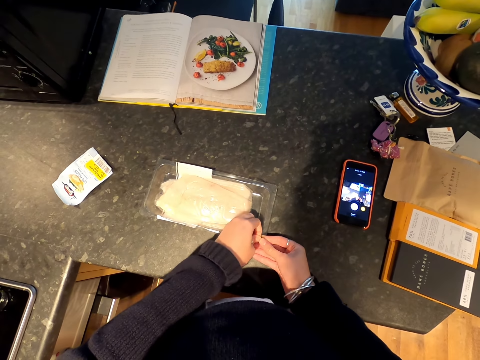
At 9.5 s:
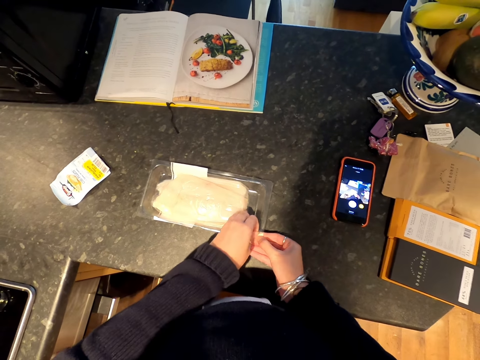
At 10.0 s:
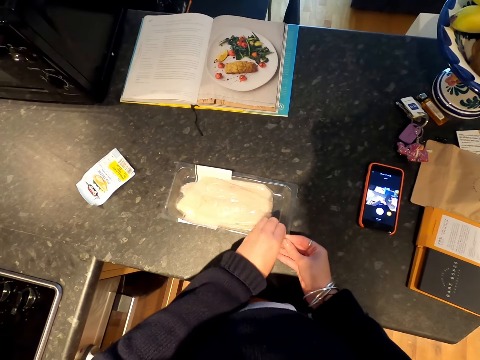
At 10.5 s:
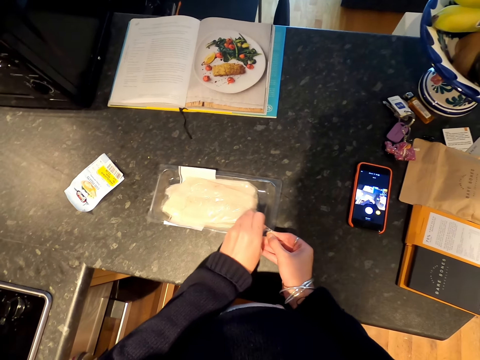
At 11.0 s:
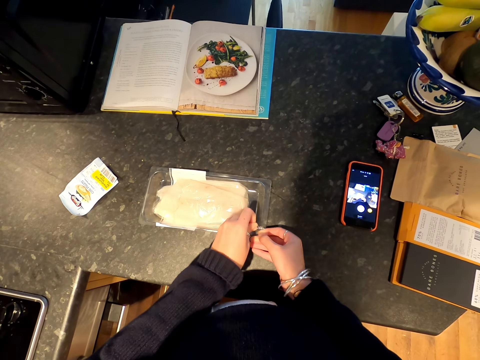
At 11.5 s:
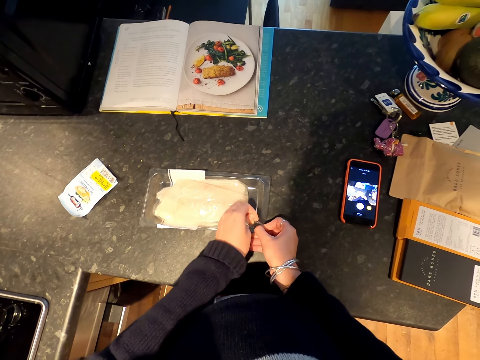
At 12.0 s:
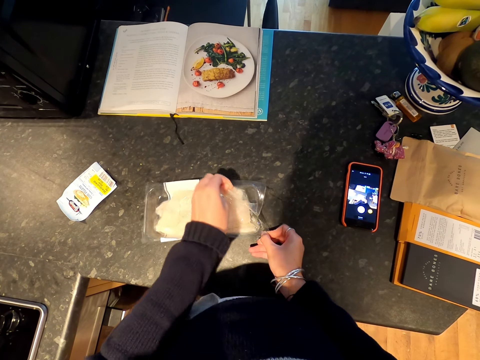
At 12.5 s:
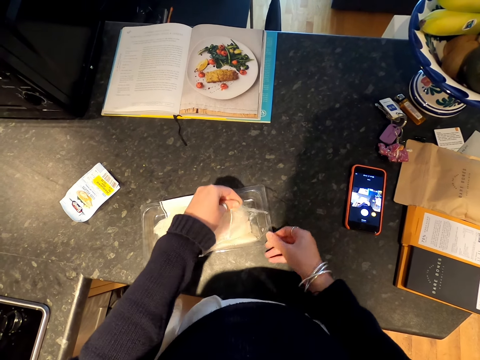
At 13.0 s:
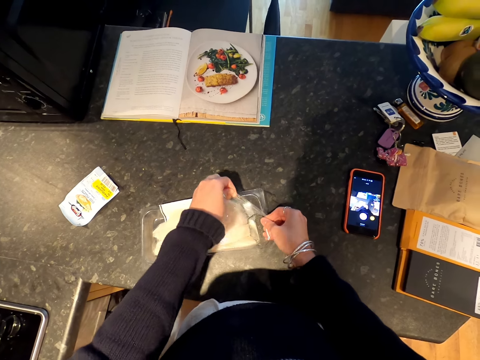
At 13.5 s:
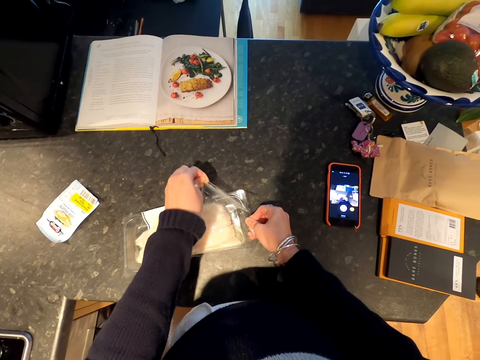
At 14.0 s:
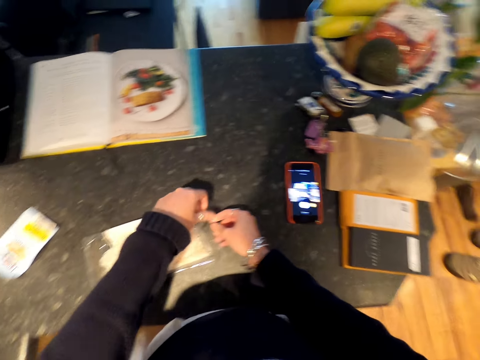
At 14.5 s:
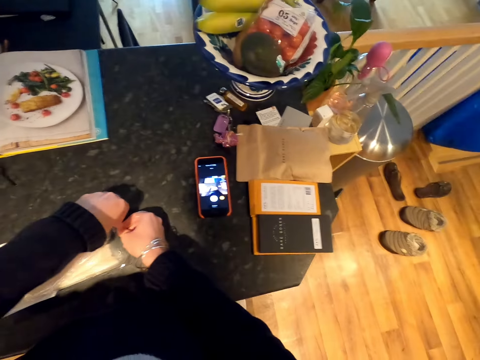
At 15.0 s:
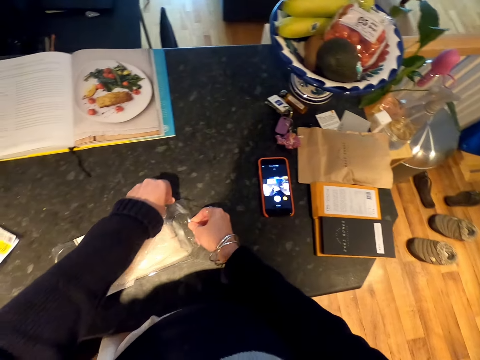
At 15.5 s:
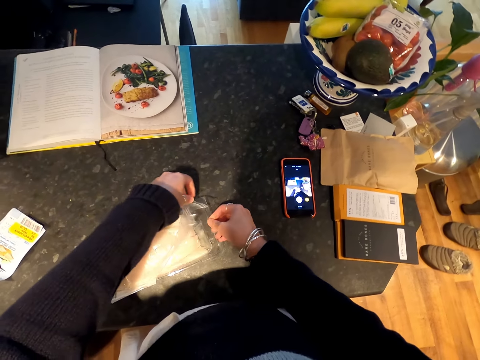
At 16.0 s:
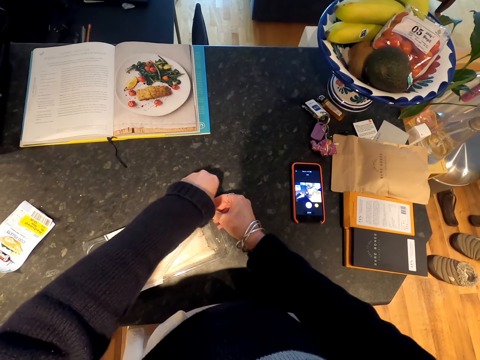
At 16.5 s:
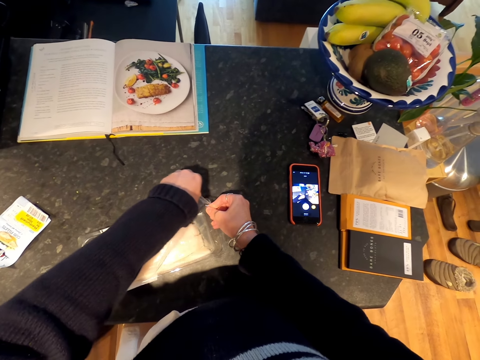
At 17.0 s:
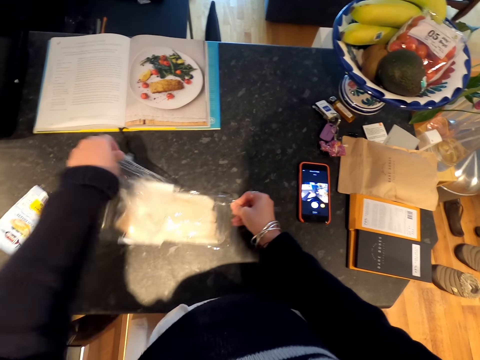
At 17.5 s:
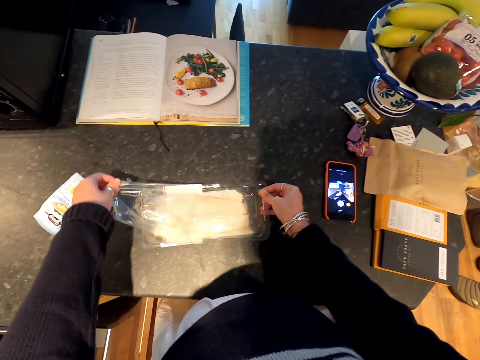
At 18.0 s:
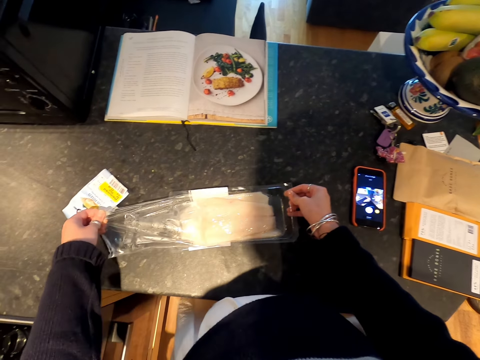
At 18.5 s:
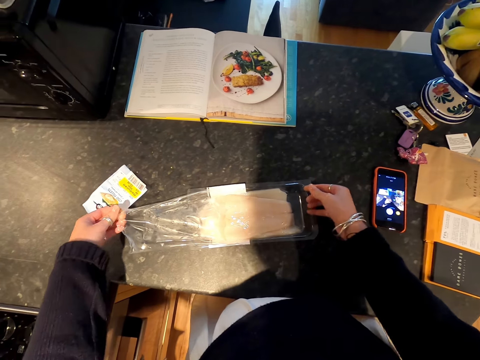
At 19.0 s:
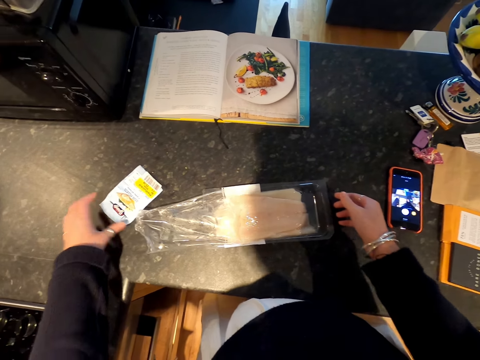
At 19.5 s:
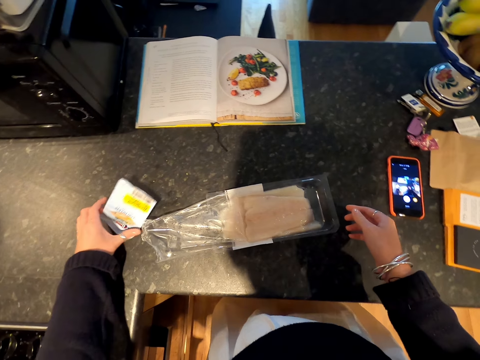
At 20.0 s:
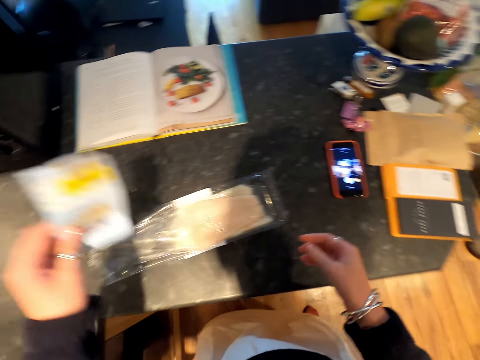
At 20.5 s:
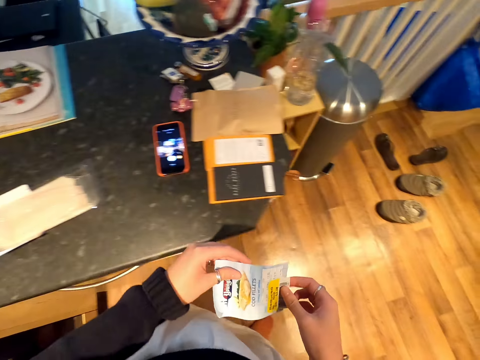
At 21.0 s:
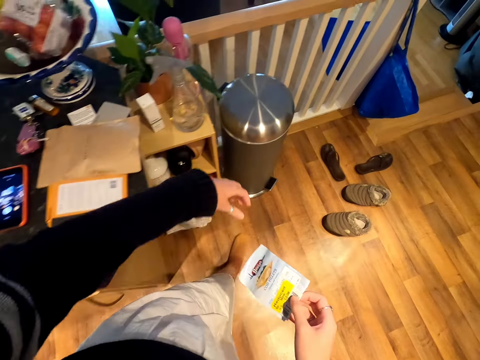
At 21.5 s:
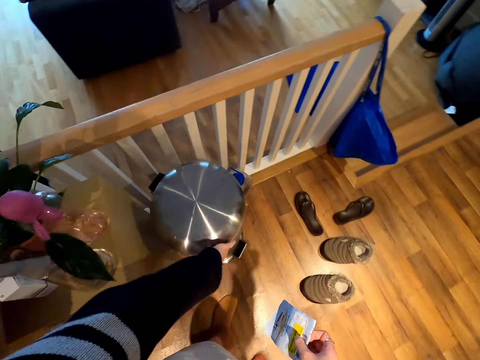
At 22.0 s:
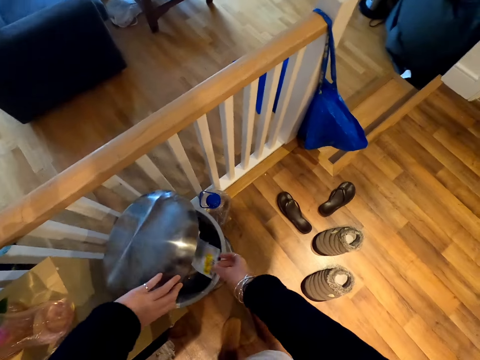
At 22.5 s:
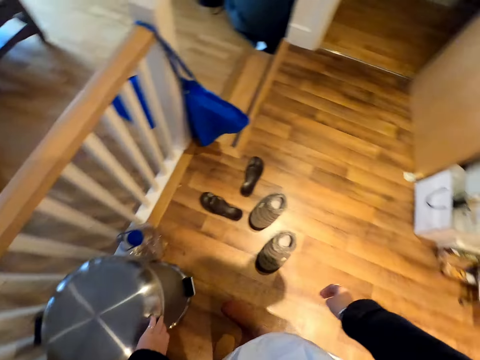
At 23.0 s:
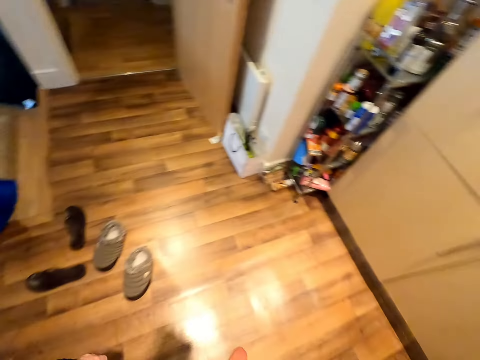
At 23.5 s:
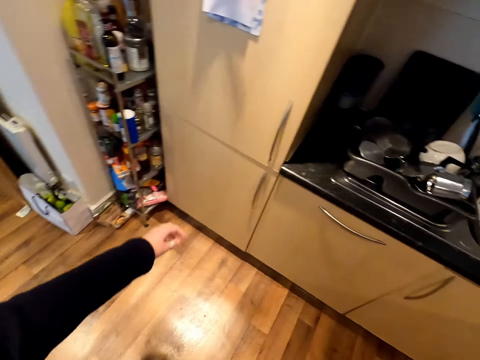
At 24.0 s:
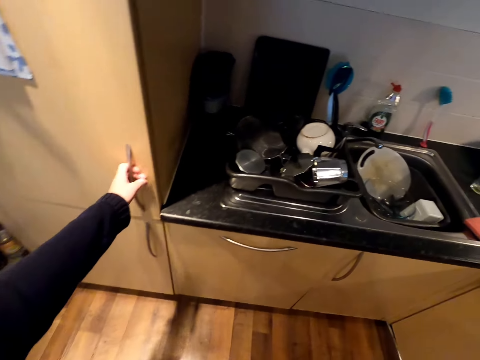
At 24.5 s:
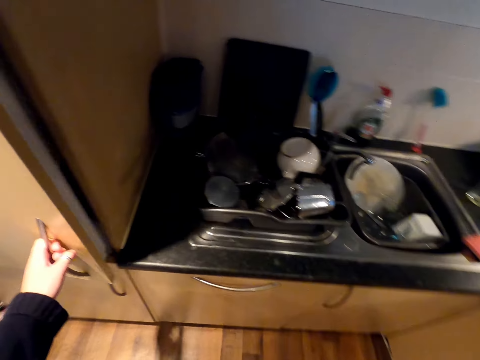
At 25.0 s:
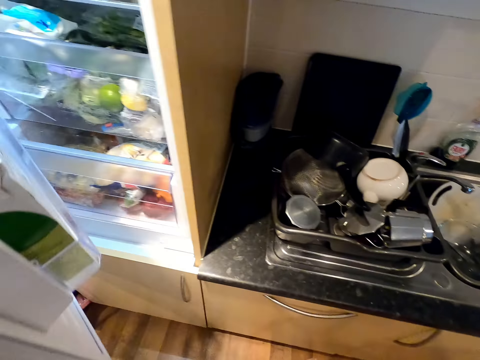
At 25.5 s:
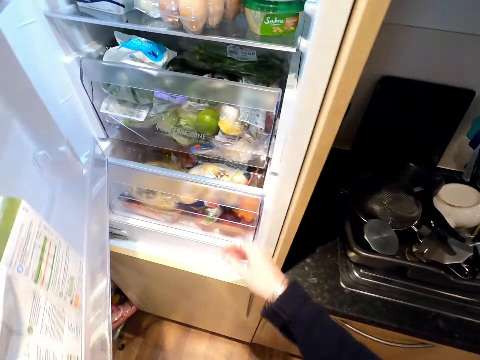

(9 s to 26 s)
The camera wearer unwraps the tin with both hands. She removes the nylon. She releases her hands from the tin. She picks up the torn tag from the counter top. She hands her right hand the torn tag. She moves towards the dust bin. She opens the litter bin with the left hand. She throws the torn tag inside the litter bin. She closes the litter bin. She moves towards the cooker. She holds the fridge door with her left hand. She opens the fridge.

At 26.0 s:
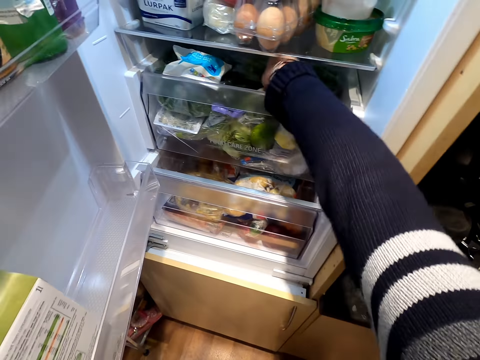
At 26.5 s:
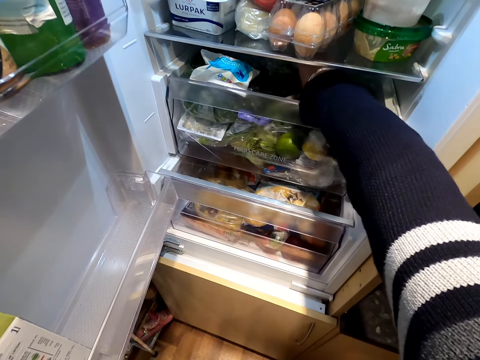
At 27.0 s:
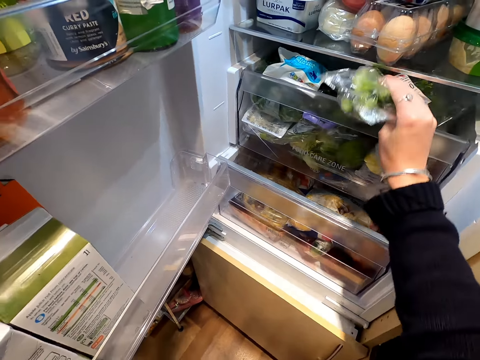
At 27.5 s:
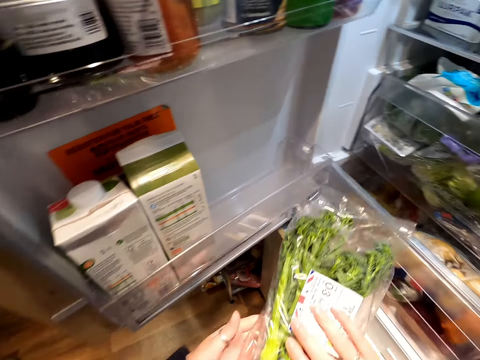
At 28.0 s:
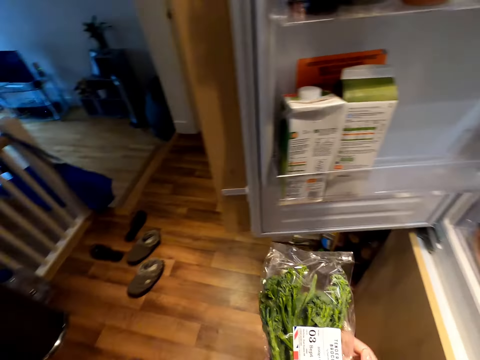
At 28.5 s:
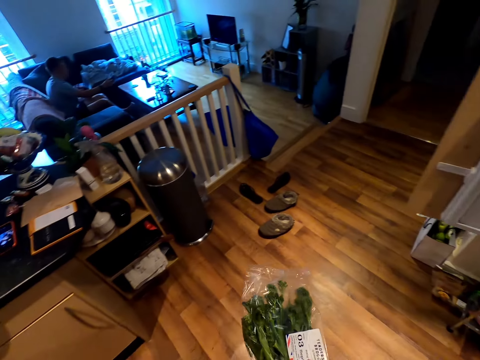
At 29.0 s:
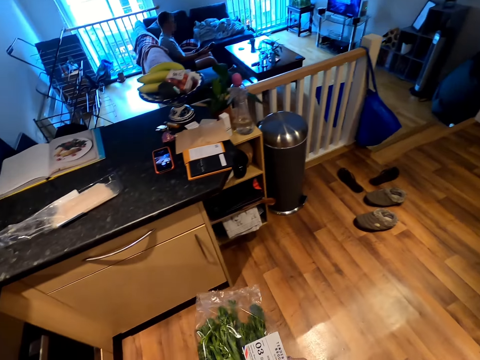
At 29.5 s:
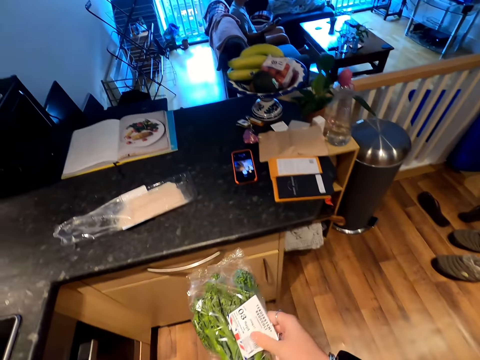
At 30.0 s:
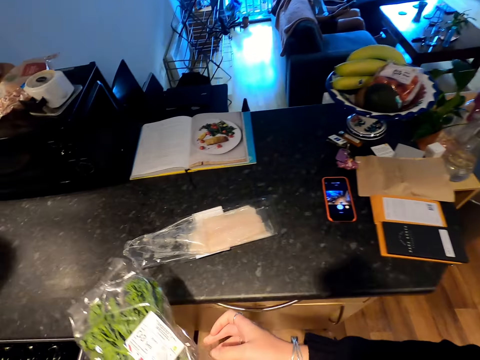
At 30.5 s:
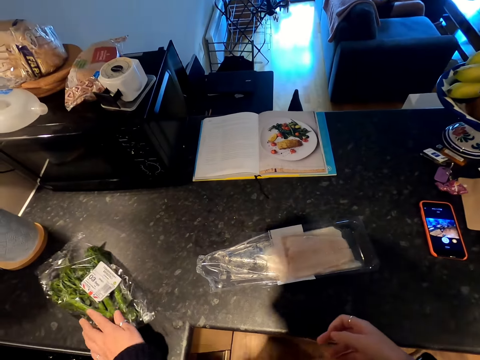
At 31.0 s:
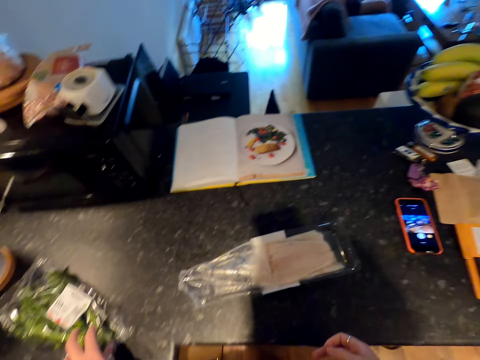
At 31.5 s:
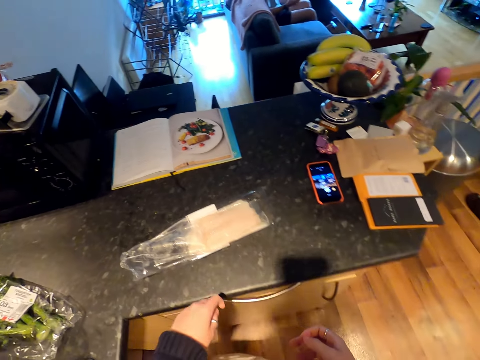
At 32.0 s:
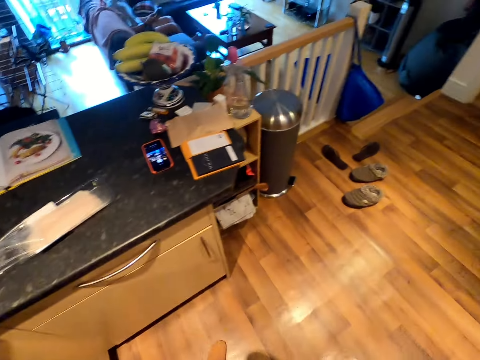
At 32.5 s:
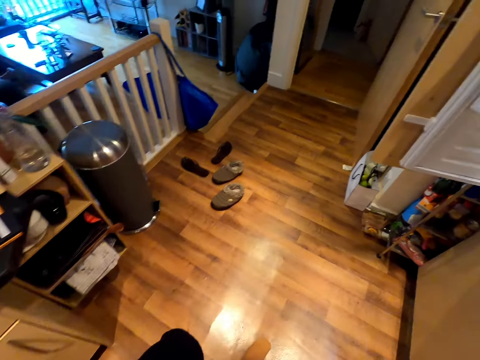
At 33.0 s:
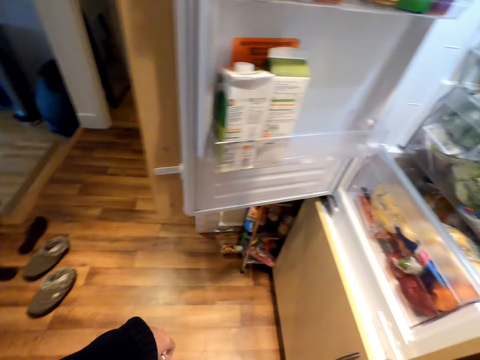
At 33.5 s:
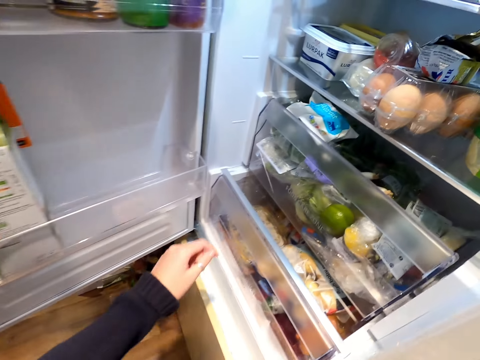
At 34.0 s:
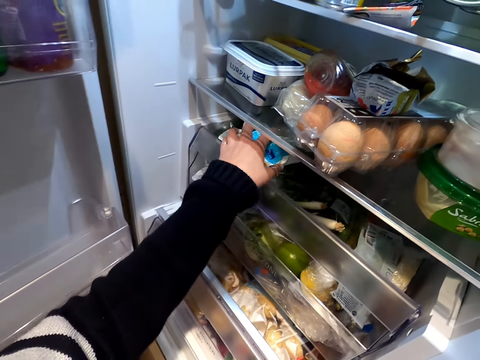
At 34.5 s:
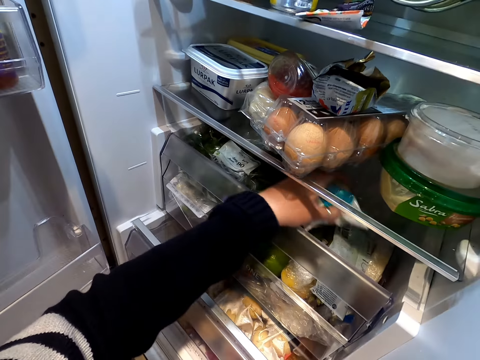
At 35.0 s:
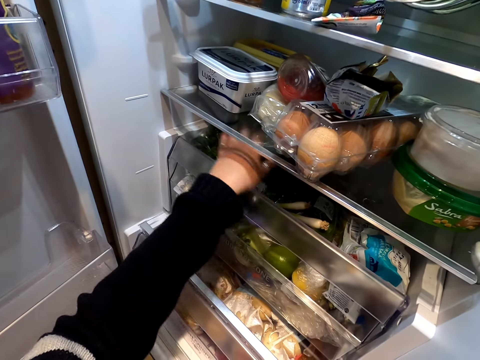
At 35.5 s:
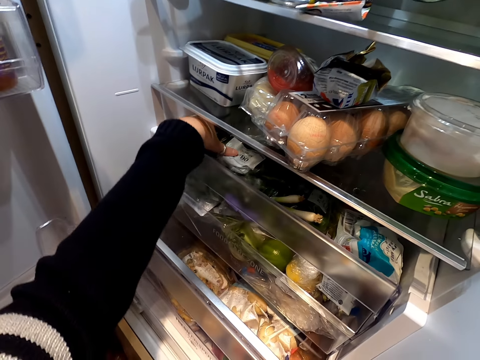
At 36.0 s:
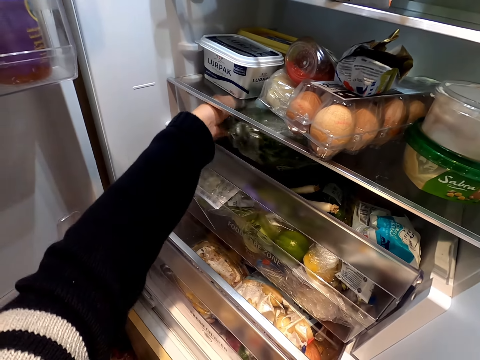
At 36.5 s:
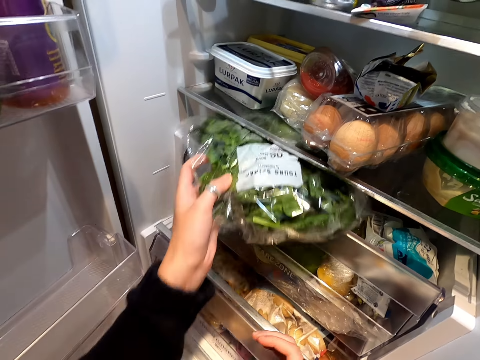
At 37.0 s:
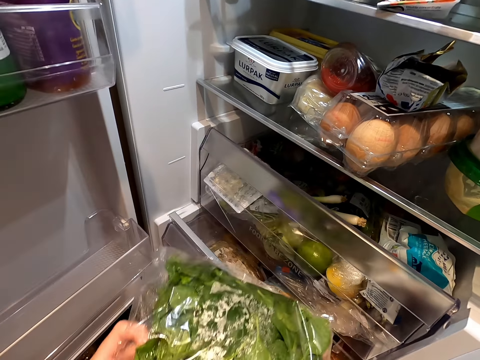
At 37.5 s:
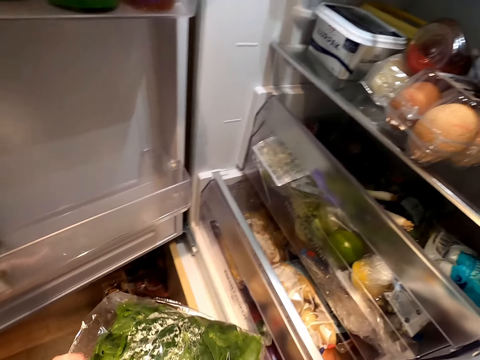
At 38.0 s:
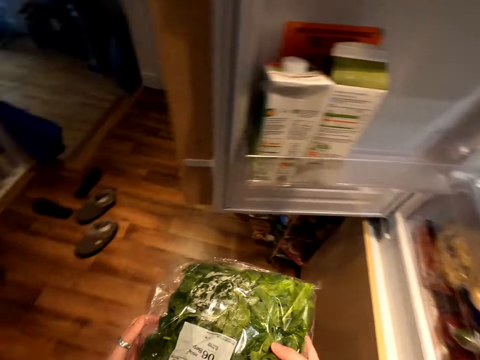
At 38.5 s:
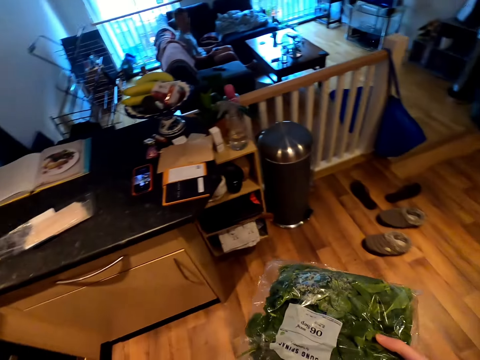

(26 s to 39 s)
The camera wearer reaches her right hand inside the fridge. She pulls out a grocery from the fridge. She holds the grocery with both her hands. She puts the grocery on the counter top. She moves towards the fridge. She reaches her left hand inside the fridge. She holds something inside the fridge. She moves the milk aside inside the fridge. She lets go of something. She picks groceries from the fridge. She removes the groceries from the fridge.
